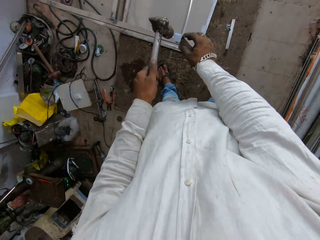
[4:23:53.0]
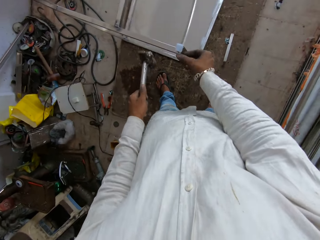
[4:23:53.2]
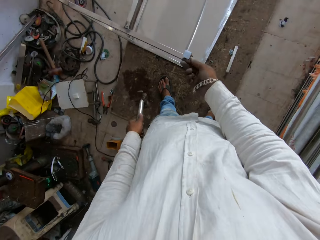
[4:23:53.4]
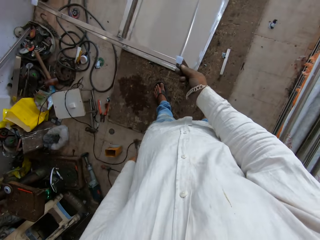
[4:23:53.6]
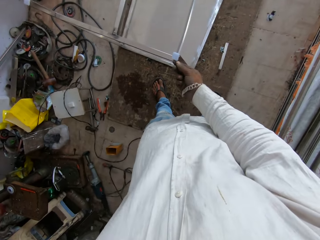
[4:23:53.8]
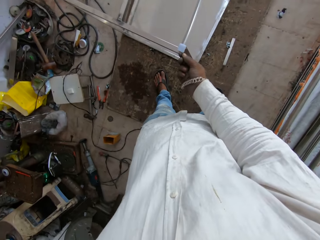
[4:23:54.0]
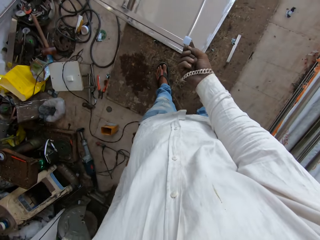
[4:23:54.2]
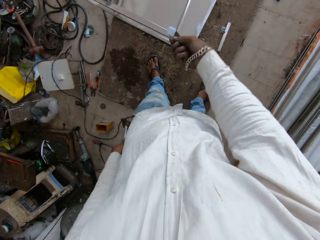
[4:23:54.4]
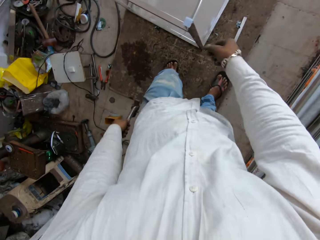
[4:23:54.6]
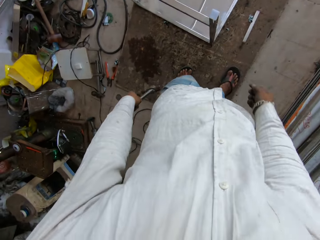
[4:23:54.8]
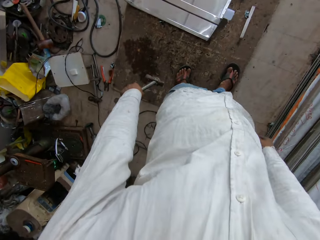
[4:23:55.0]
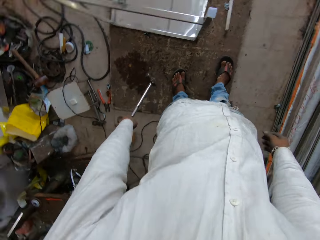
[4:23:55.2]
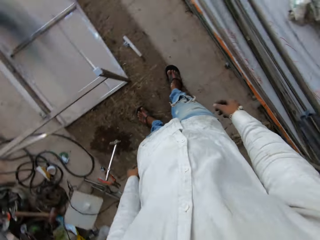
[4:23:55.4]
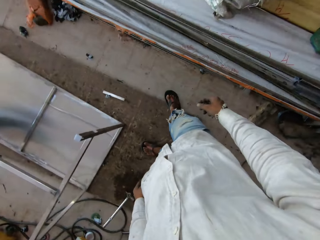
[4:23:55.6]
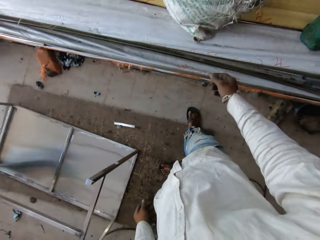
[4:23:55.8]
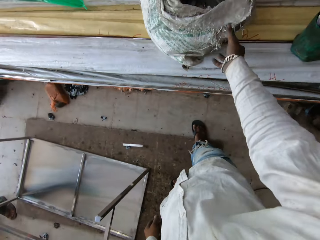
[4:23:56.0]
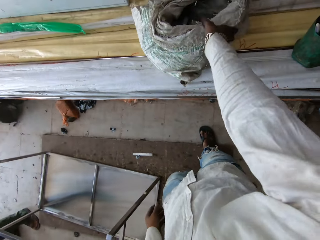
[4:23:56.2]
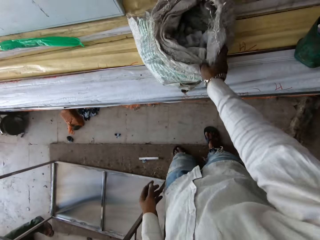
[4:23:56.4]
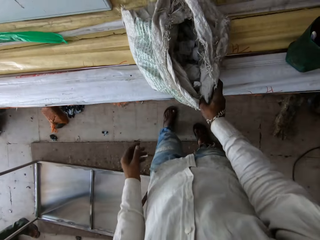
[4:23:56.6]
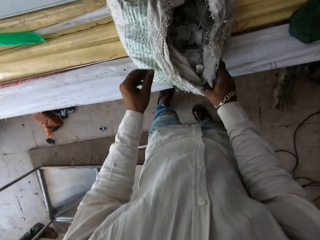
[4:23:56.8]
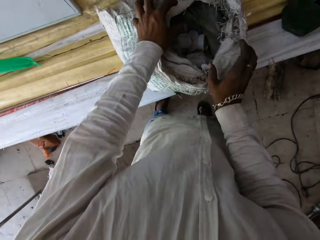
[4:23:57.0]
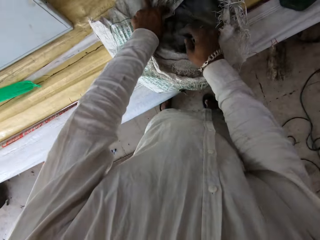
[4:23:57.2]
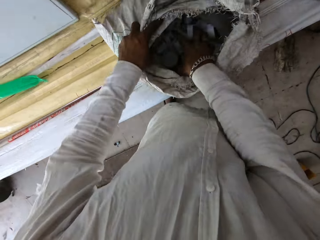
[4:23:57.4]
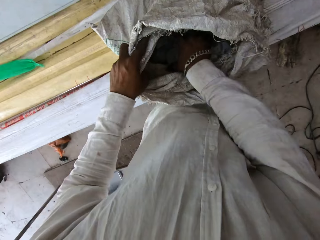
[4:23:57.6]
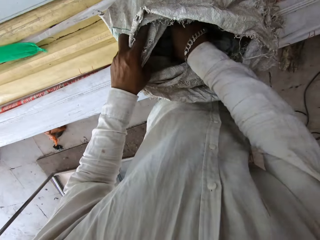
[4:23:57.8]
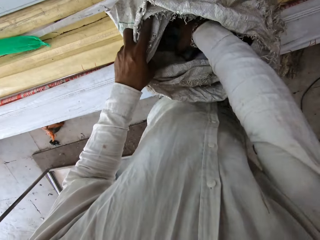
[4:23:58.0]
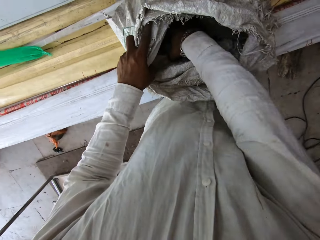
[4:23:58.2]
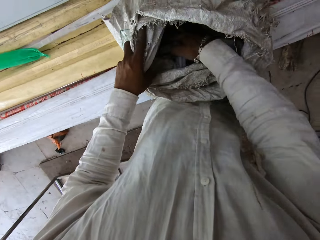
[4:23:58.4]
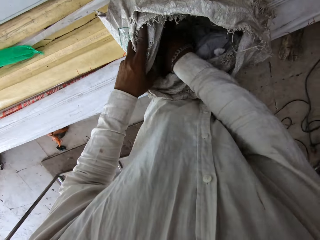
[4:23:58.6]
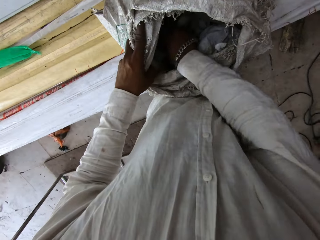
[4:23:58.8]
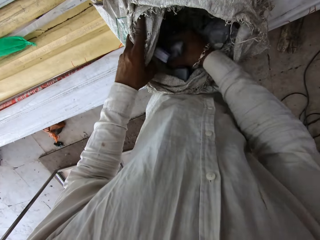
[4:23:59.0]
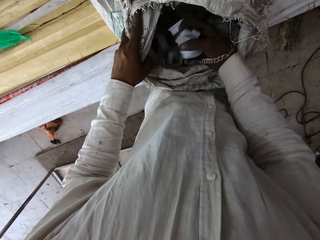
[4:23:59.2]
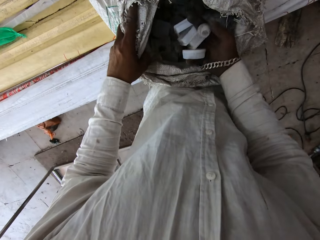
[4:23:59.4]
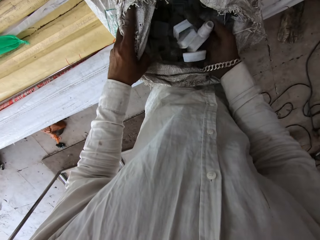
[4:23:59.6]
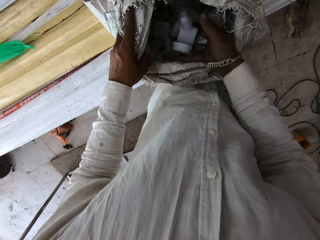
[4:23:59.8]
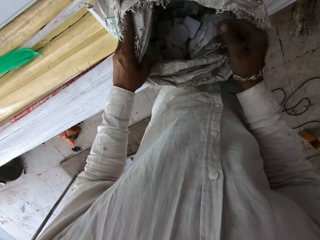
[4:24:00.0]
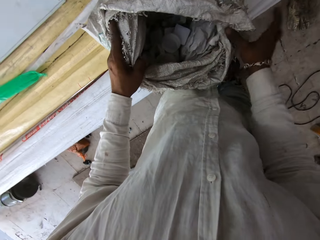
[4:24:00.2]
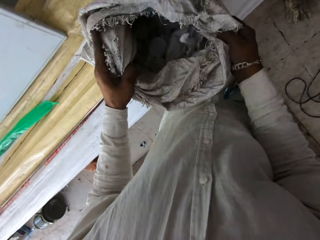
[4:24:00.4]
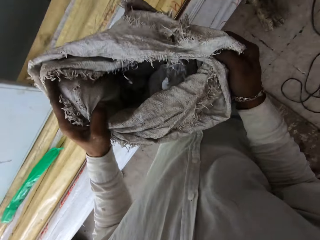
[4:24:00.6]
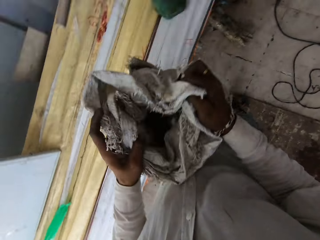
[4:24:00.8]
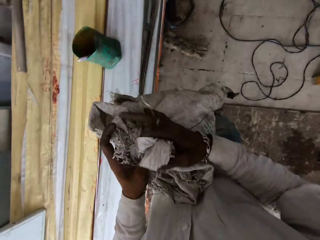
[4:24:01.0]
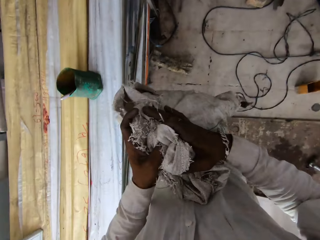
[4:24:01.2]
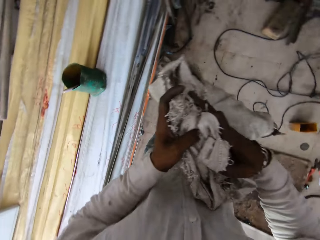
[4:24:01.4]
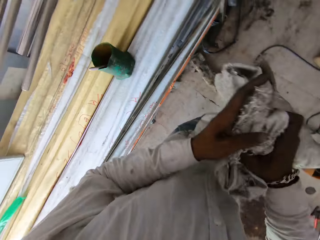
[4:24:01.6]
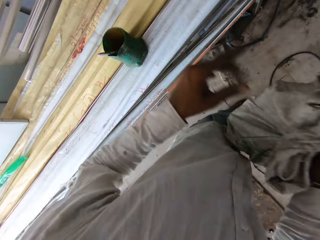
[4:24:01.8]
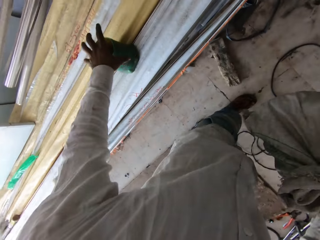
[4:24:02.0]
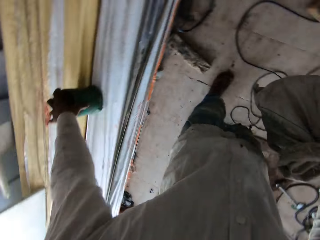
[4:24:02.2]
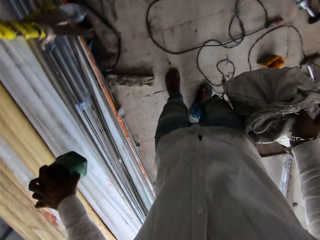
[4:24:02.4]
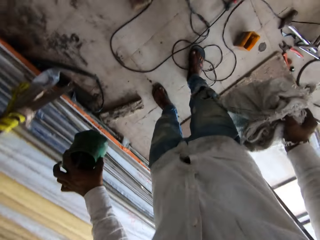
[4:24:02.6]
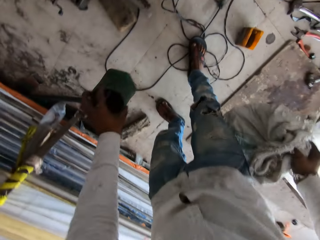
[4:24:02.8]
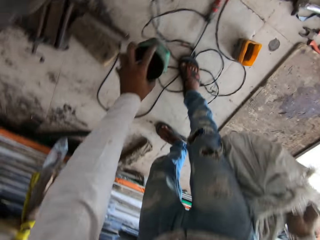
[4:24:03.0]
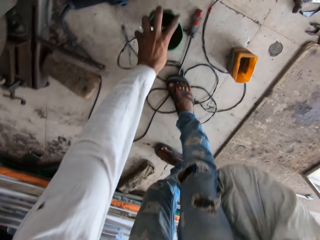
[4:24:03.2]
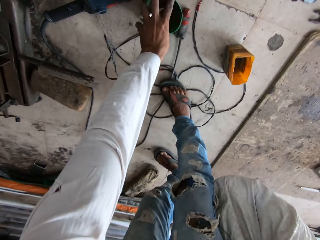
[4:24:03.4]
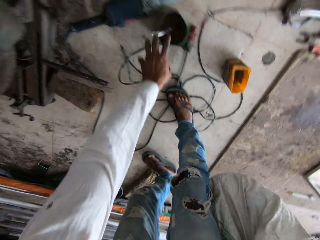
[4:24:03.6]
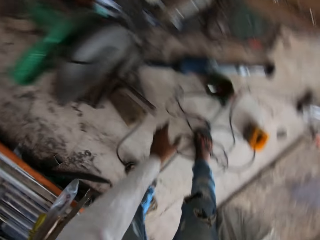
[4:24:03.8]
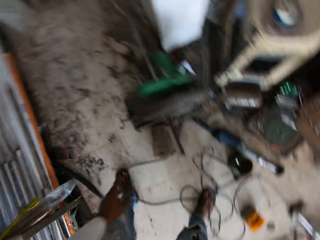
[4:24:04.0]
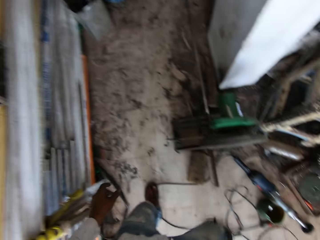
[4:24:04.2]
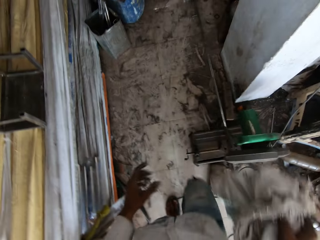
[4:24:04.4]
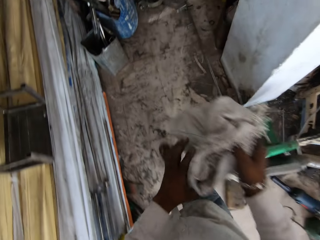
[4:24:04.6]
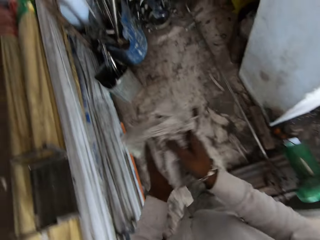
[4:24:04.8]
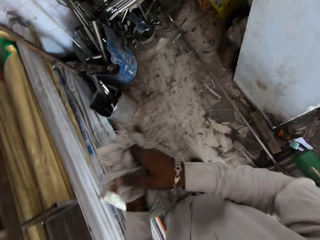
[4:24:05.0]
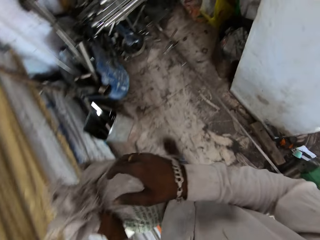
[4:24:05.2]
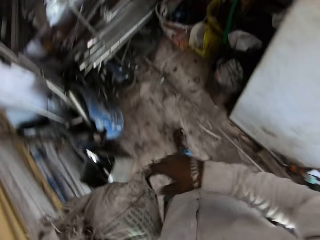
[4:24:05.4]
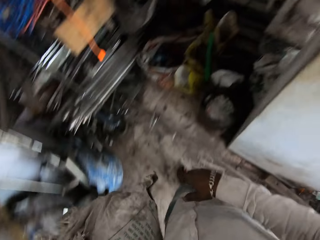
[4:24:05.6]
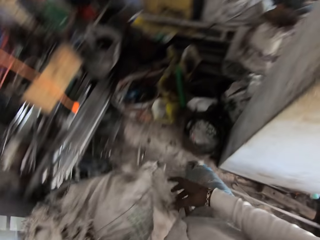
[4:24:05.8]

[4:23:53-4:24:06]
The camera wearer cleans dirt from the plastic plug with hands. They remove plastic from the leg end cap. They throw the hammer on the ground. They take a few steps. They touch a sack on the shelf. They hold the sack. They look inside the sack. They pick up the sack from the shelf. They pick up a can from the shelf. They place the can on the ground. They walk in the workshop.

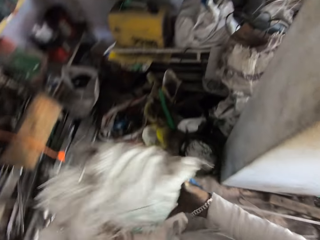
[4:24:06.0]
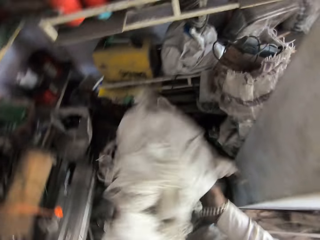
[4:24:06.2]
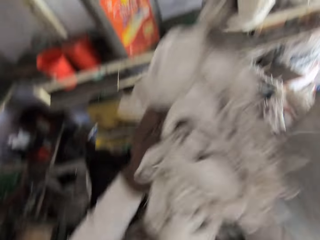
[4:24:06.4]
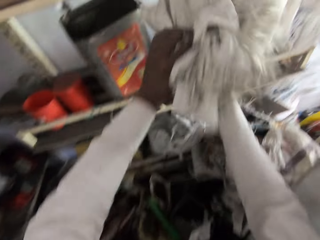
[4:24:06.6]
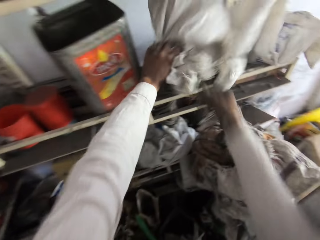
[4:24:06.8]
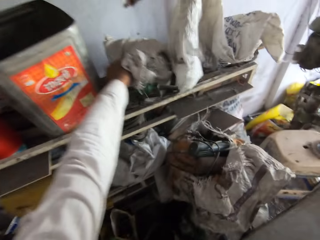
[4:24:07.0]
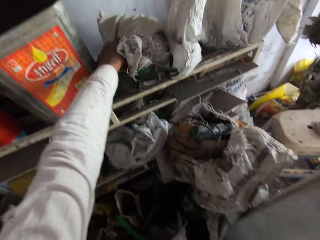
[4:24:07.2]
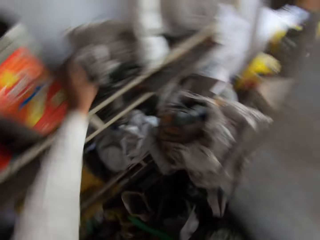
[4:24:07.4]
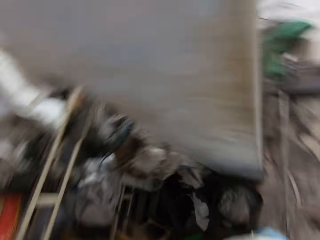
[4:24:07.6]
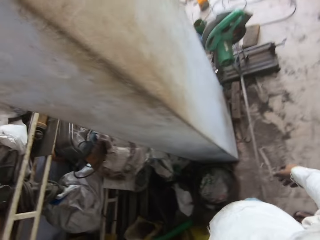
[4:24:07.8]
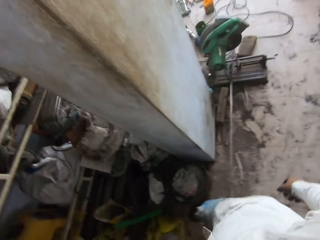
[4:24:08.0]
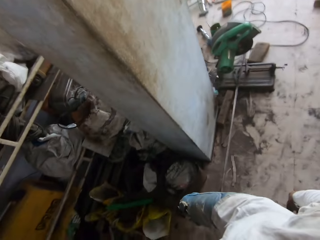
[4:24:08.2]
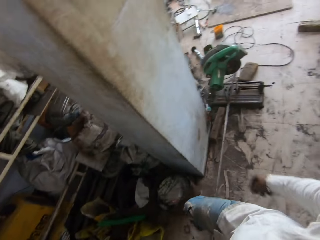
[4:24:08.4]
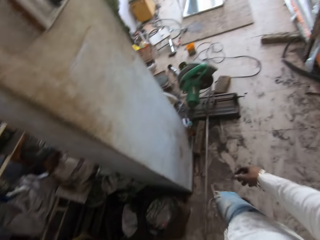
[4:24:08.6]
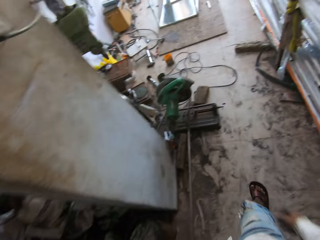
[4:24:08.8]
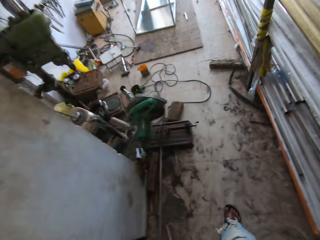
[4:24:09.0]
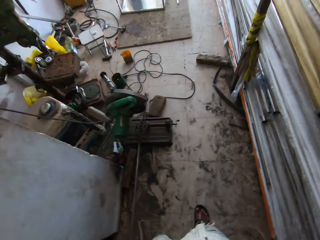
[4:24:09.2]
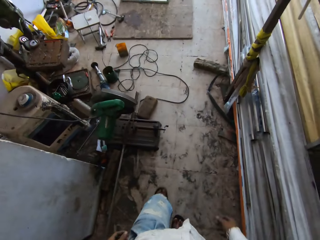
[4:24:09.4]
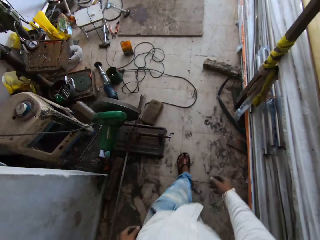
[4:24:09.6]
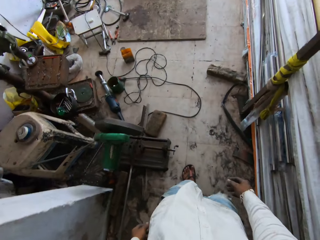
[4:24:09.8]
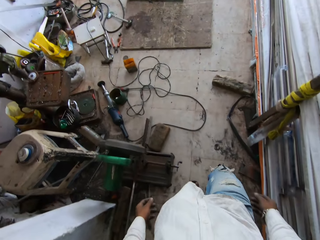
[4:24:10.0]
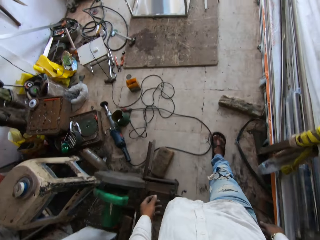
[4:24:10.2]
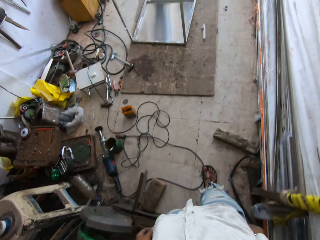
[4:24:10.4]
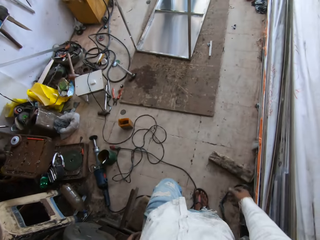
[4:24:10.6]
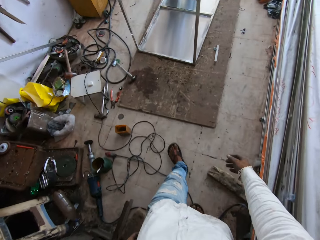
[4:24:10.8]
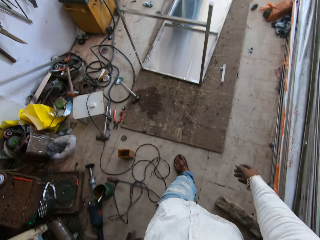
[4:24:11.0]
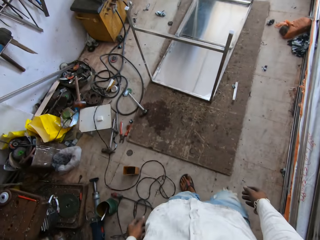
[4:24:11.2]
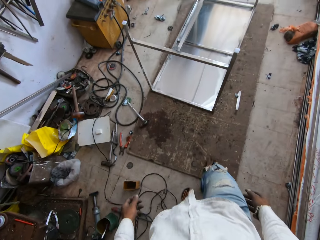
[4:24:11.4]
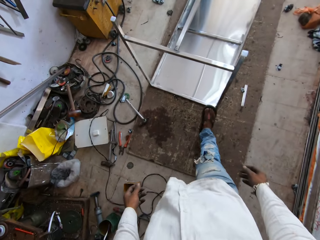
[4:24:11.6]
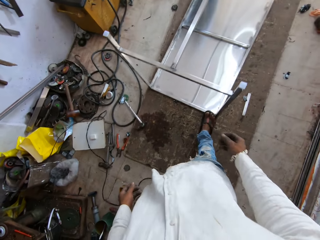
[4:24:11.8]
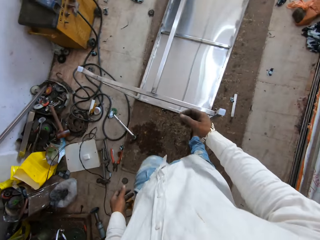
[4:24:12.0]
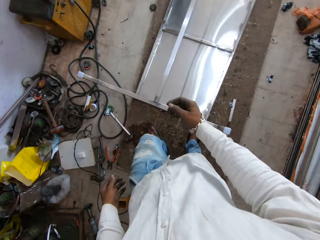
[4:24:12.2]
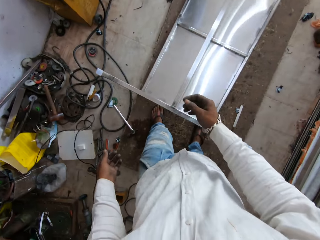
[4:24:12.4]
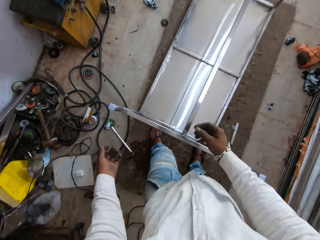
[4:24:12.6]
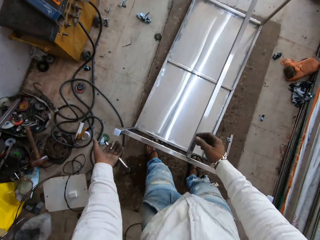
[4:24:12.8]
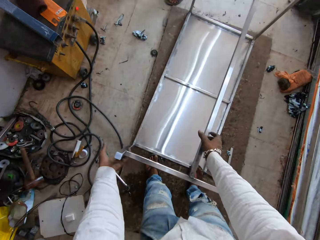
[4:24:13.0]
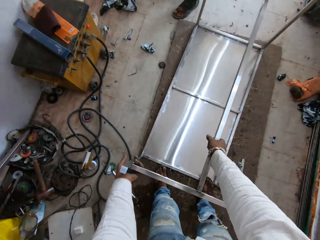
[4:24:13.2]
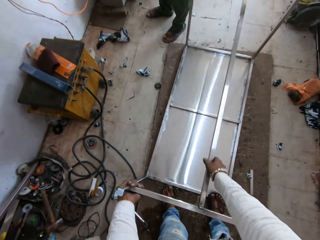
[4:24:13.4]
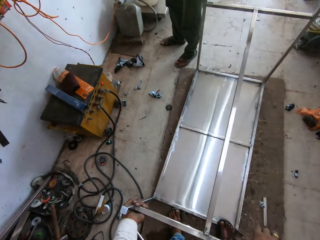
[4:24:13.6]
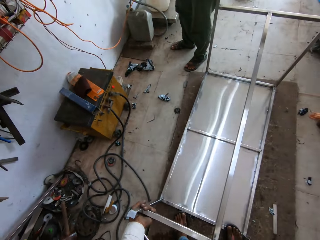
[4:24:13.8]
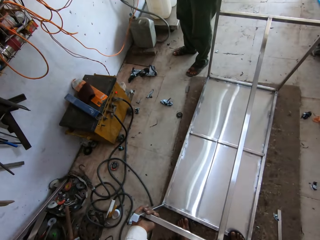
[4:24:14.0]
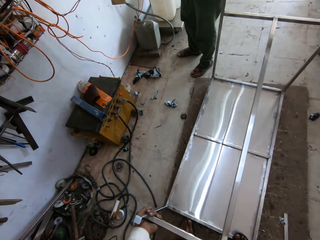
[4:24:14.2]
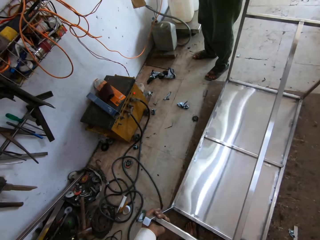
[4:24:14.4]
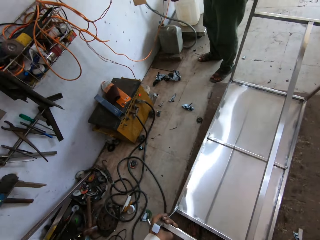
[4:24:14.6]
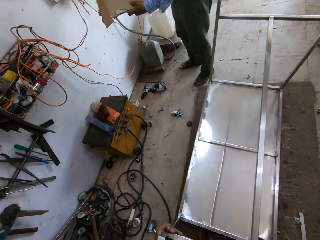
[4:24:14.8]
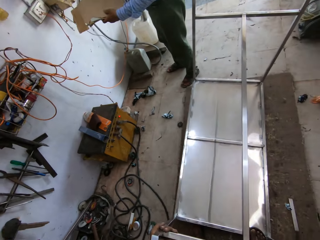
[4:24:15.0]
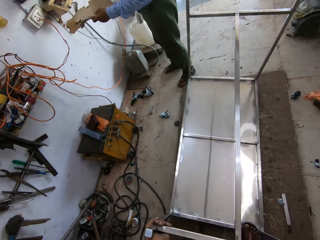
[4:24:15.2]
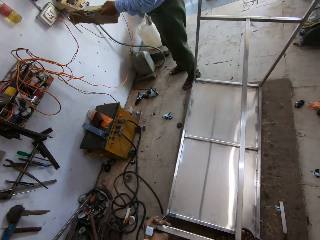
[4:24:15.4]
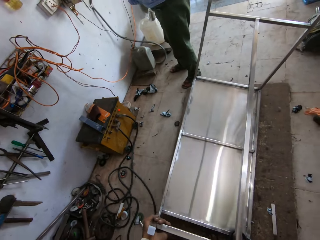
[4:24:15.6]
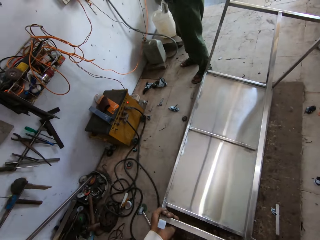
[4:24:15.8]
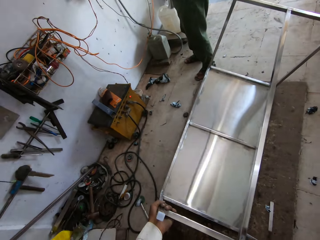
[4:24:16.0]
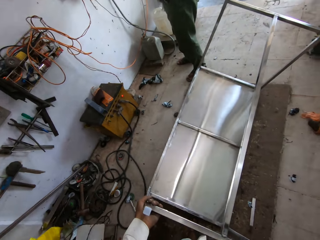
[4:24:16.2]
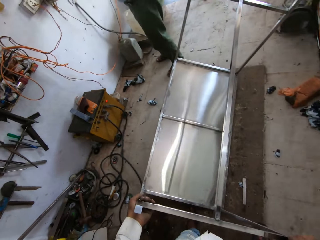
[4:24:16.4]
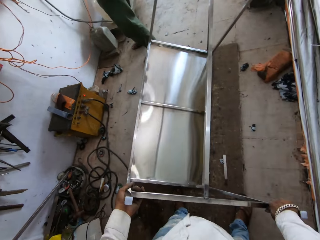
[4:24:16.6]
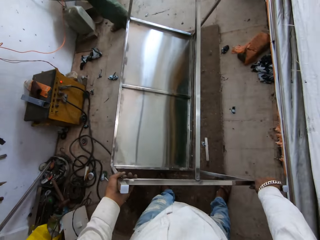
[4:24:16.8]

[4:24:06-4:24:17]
The camera wearer places the sack on the shelf. They walk in the workshop. They turn the table upright. They turn the table.
